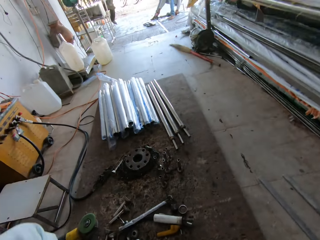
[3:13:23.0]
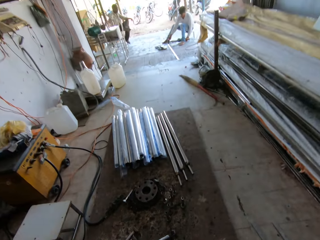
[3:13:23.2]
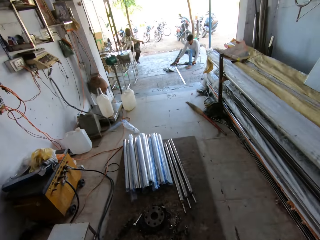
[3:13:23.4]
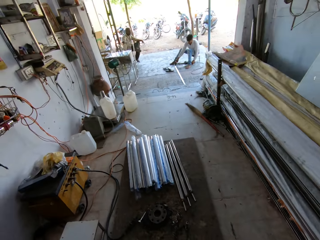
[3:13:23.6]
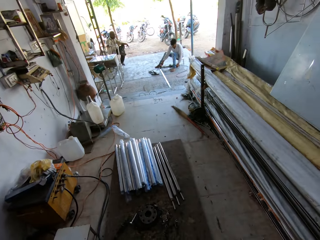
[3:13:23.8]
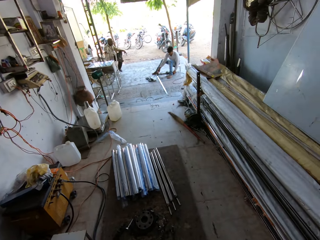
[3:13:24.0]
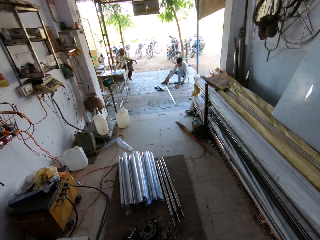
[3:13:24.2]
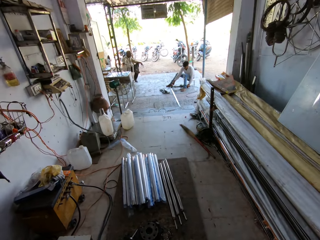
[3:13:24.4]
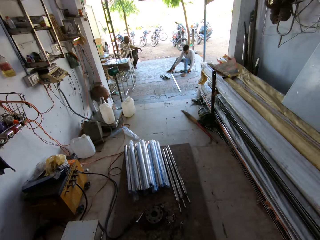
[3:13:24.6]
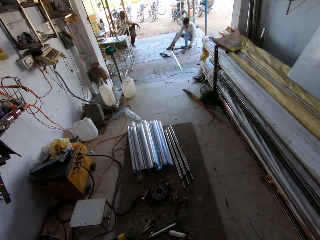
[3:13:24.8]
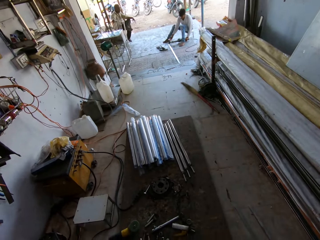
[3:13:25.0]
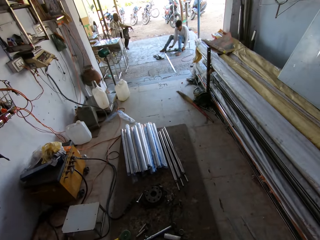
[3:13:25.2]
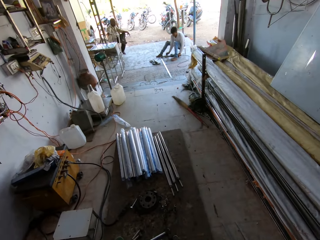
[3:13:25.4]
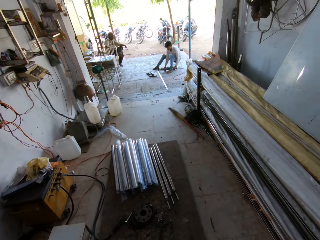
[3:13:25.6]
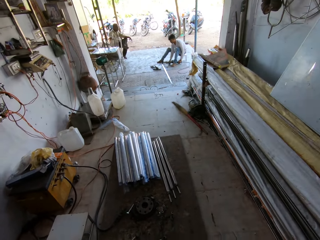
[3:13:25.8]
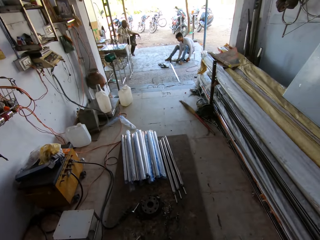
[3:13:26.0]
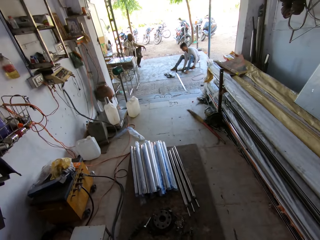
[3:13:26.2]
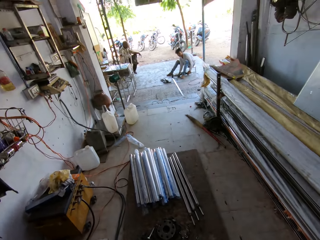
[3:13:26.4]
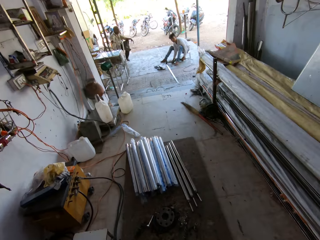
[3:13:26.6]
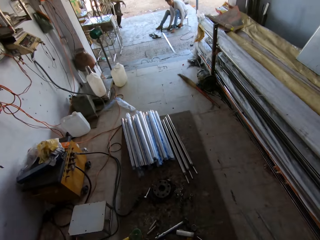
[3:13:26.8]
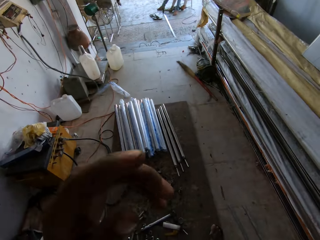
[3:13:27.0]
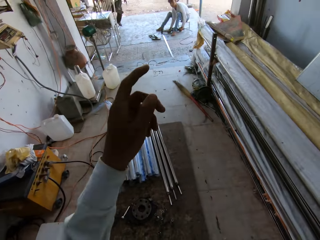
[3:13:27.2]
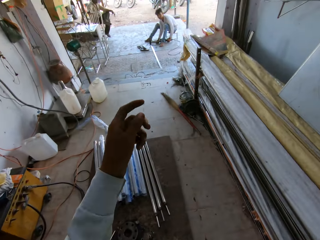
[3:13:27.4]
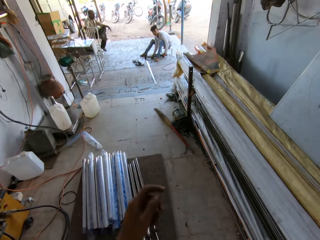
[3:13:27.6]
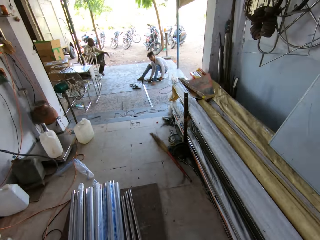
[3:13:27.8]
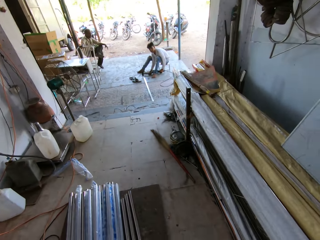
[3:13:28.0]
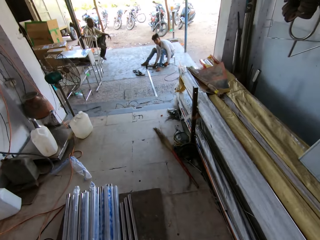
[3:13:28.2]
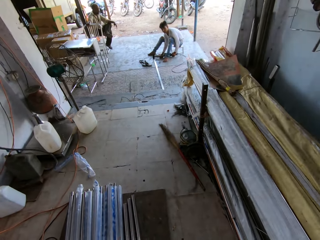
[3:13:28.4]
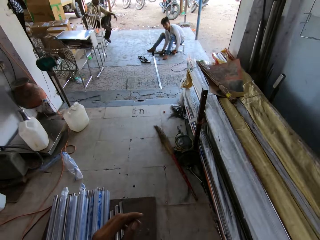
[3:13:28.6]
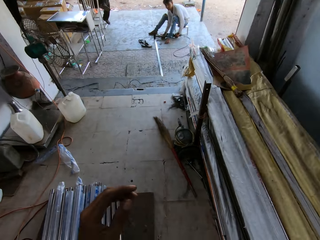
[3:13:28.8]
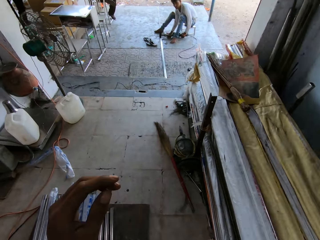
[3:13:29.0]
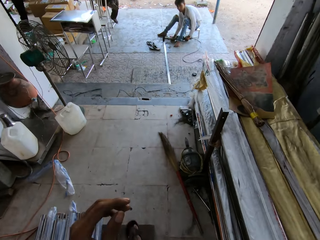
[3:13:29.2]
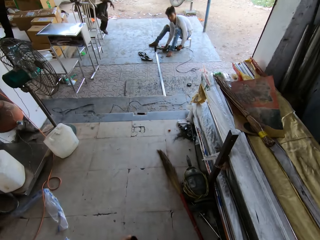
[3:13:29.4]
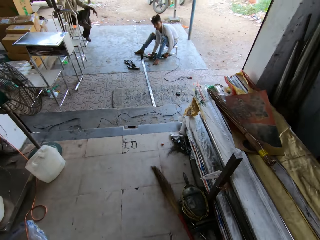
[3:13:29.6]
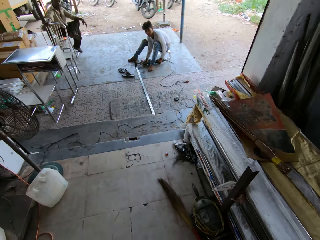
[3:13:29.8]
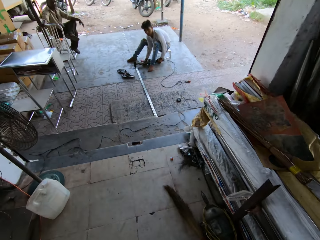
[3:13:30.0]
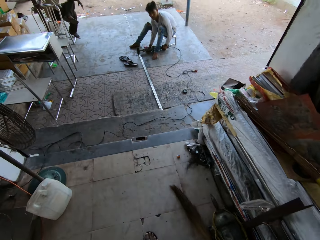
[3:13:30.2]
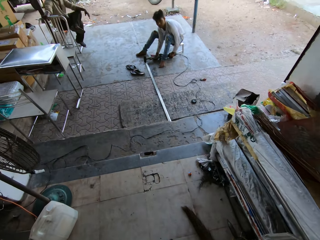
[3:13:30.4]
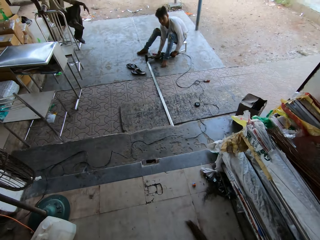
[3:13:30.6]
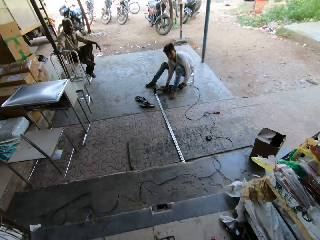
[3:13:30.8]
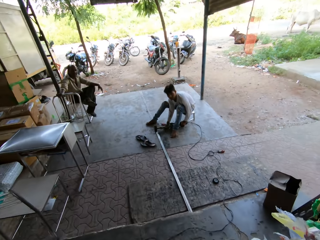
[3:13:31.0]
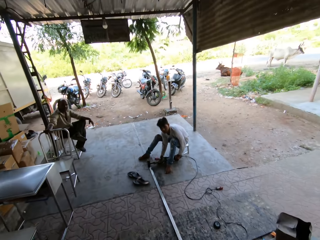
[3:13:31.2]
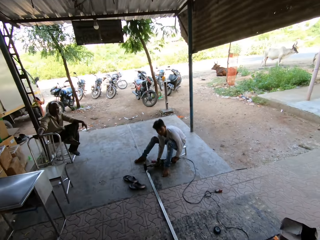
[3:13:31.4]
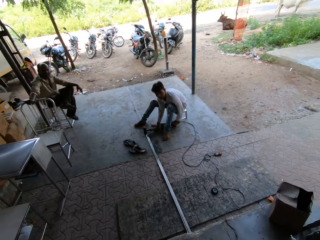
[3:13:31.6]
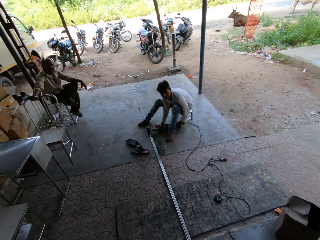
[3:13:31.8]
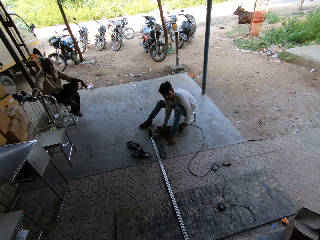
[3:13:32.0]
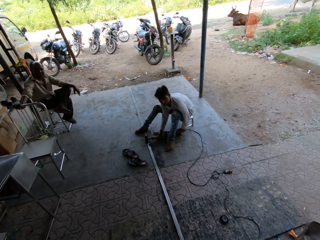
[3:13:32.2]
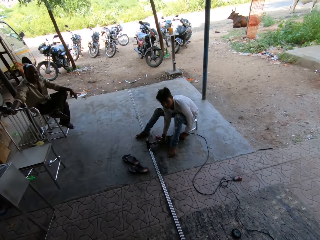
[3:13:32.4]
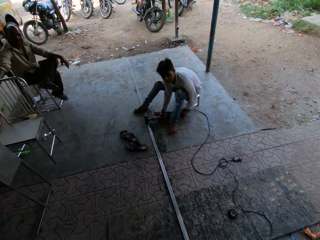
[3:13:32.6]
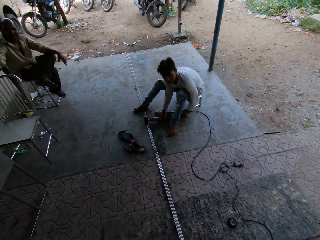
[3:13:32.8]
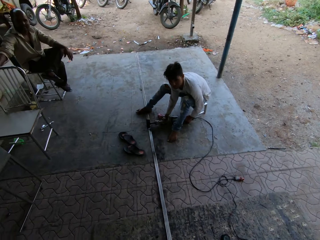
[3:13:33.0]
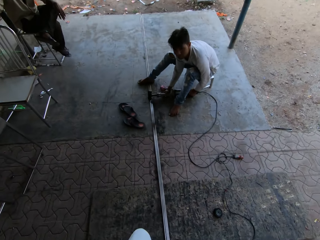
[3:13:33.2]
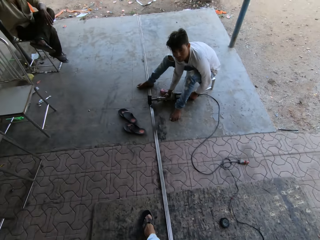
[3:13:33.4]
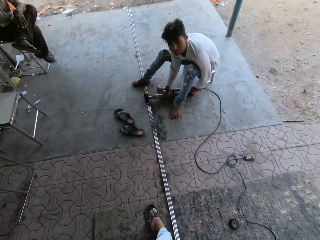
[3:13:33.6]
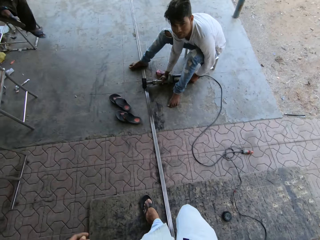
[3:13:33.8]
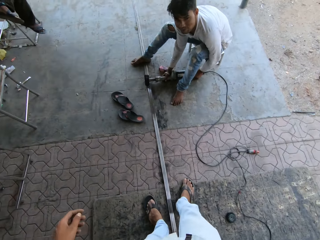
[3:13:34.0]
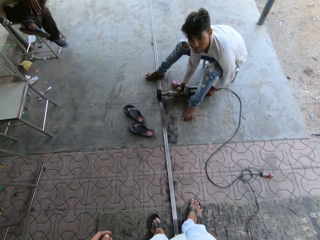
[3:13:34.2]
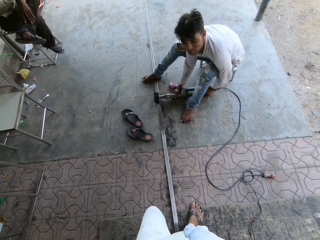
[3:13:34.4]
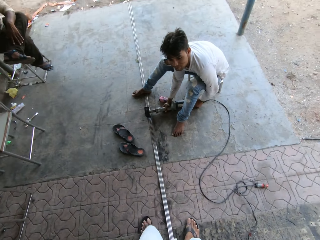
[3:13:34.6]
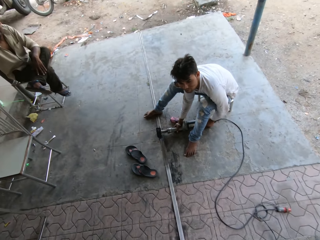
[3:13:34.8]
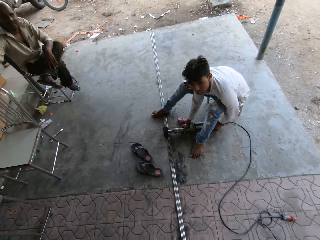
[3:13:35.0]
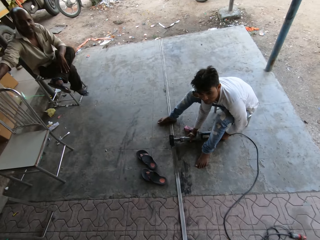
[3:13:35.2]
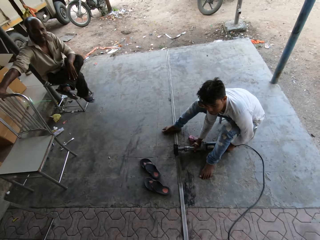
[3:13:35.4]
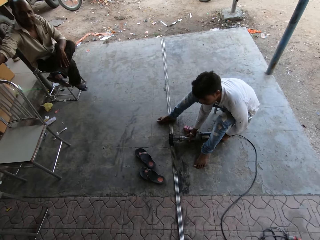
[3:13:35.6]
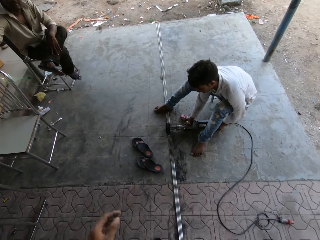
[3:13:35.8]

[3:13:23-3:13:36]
The camera wearer converses. They walk around the workshop. A man grinds a metal.

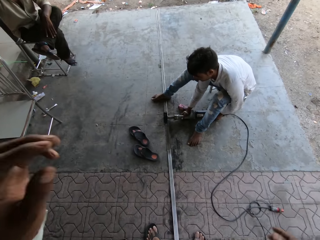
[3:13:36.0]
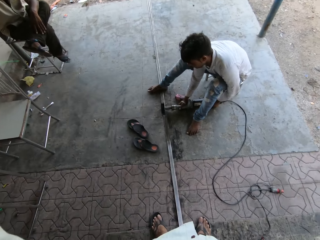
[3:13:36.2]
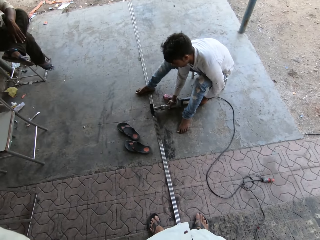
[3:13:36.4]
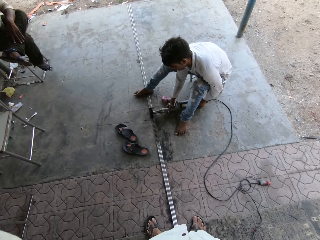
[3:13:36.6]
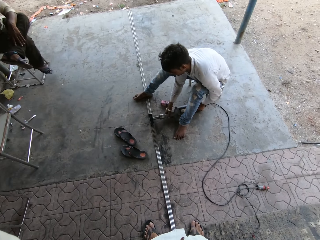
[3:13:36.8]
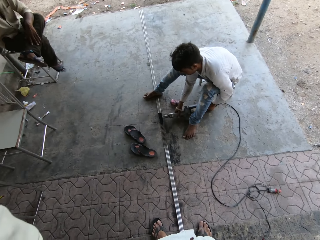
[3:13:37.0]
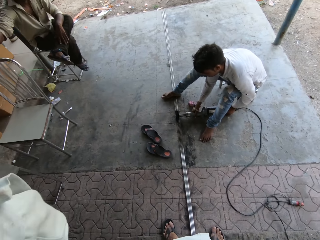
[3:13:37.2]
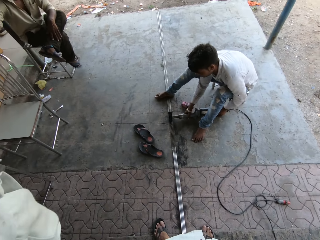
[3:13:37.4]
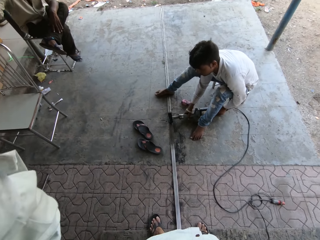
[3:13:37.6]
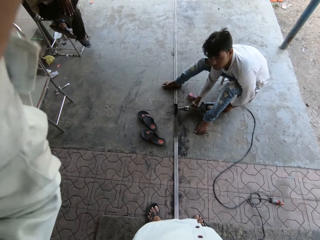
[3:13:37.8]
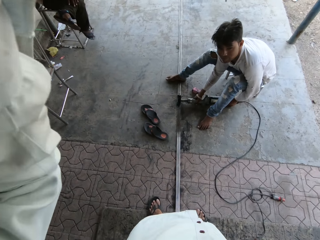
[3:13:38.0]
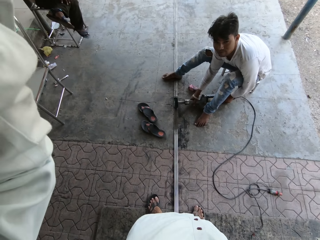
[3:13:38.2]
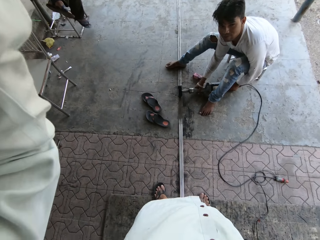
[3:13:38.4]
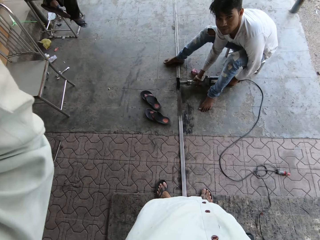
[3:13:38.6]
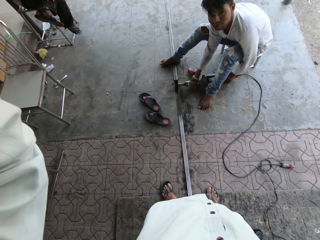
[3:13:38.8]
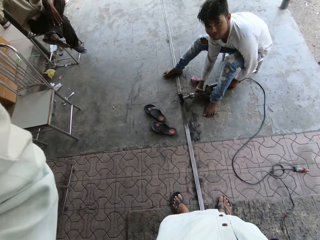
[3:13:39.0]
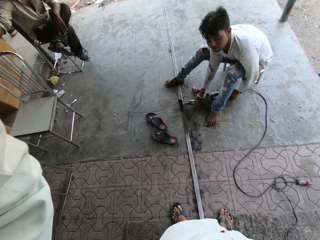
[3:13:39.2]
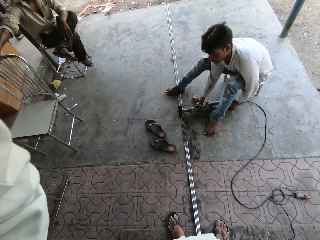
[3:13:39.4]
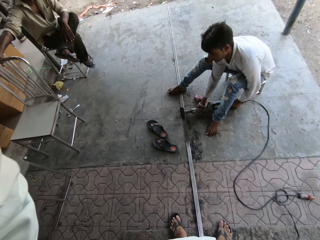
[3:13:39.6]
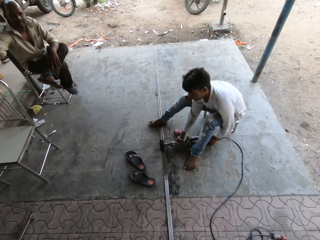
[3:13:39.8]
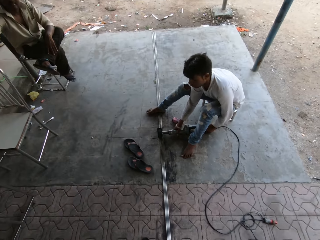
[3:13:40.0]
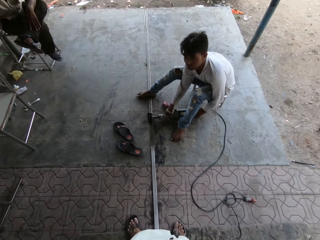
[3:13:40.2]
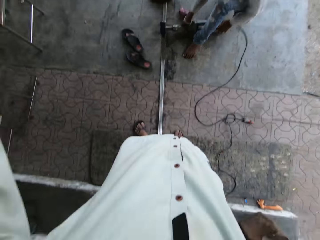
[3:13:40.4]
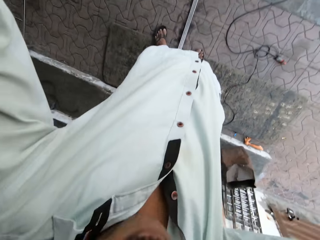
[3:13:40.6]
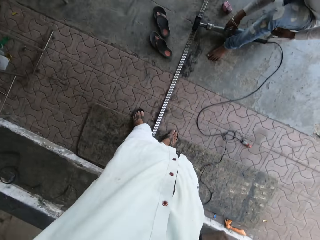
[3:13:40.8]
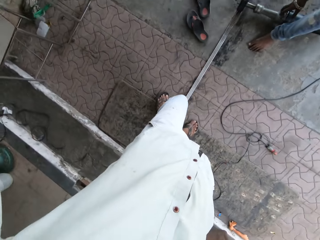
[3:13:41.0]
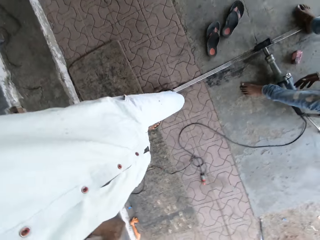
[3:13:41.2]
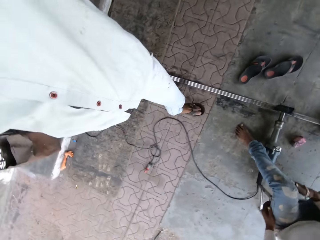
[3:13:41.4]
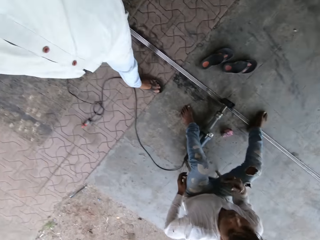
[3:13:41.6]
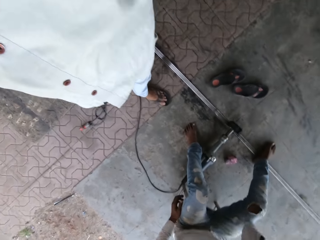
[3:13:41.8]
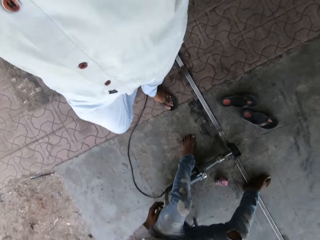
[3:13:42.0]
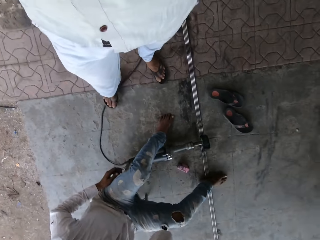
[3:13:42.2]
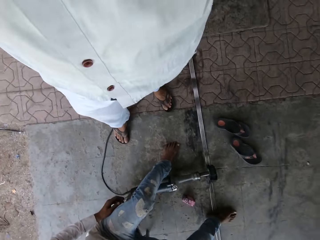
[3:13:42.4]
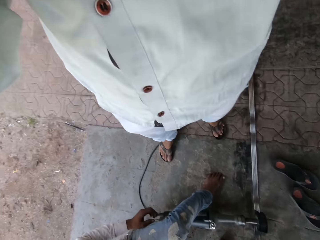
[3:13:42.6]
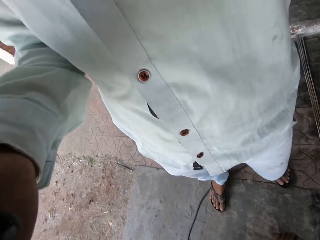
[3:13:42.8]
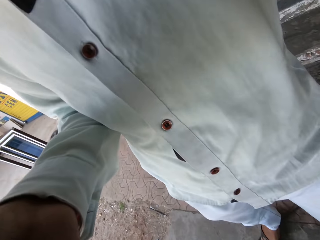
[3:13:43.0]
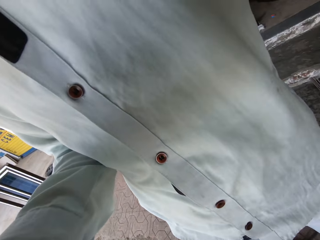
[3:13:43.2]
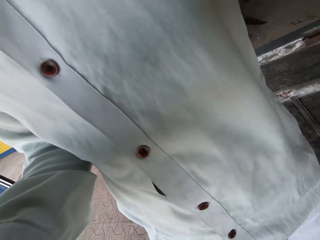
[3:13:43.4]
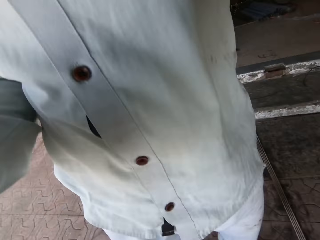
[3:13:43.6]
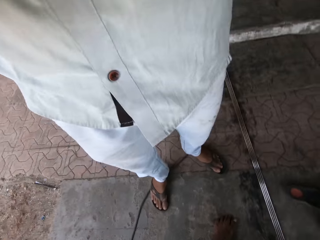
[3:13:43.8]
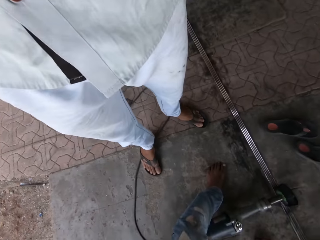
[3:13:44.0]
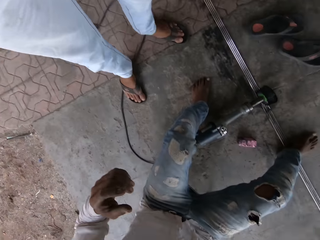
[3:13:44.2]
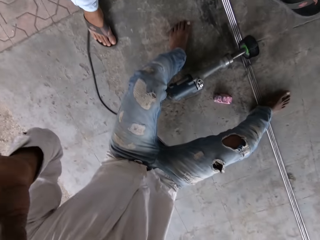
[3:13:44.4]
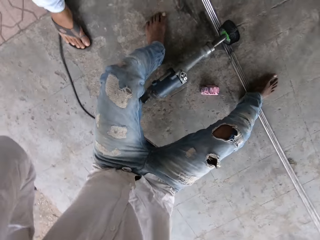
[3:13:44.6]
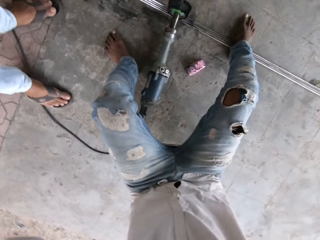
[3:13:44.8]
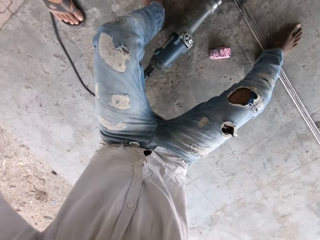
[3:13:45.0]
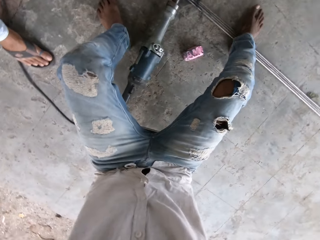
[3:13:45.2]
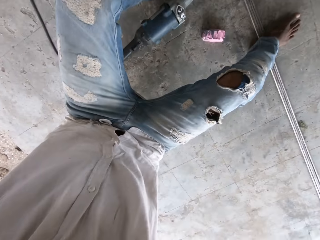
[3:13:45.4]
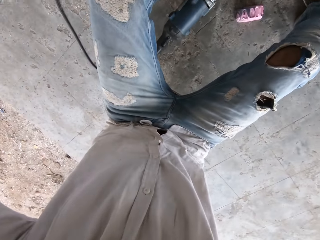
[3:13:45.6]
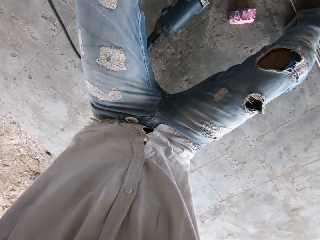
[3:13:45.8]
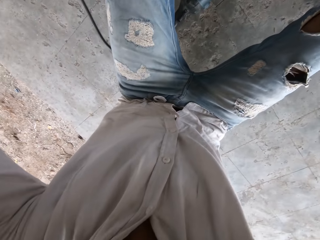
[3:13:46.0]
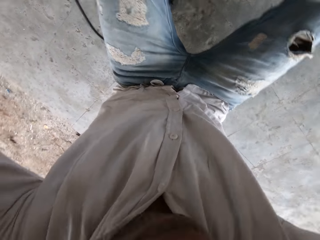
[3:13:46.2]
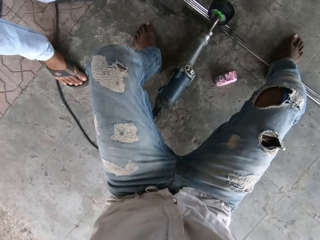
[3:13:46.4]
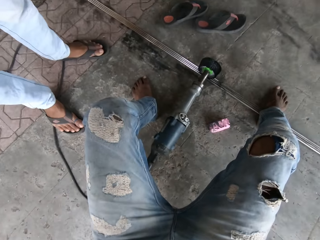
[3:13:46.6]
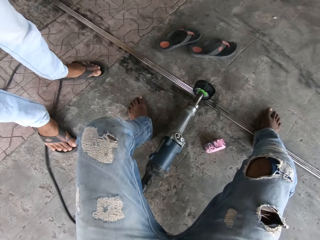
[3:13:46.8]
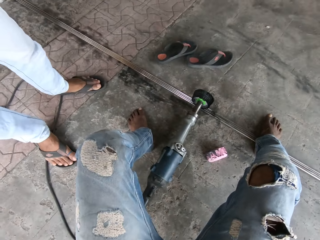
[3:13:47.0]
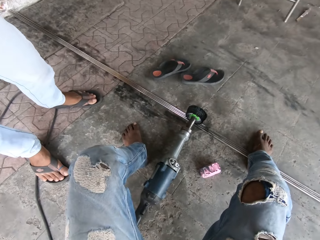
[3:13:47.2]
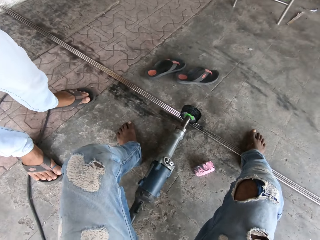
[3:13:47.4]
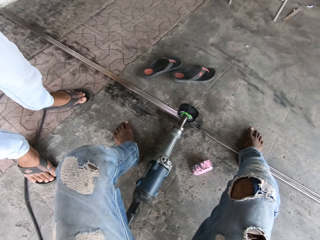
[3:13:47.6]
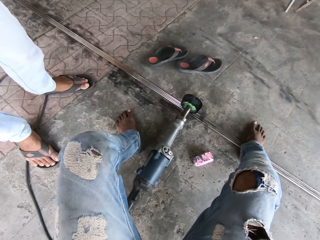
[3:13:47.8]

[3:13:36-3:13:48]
The camera wearer adjusts the camera. They adjust the camera.
